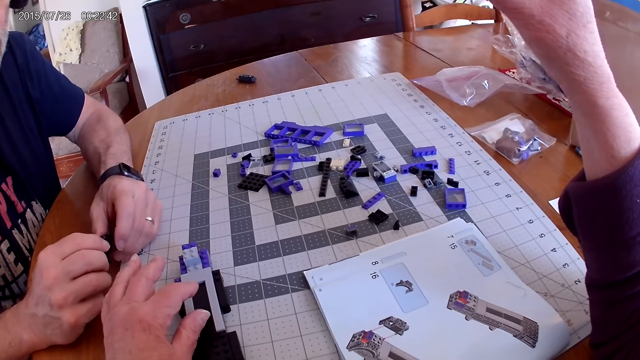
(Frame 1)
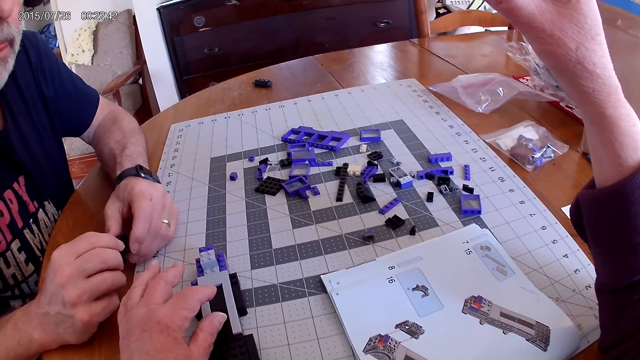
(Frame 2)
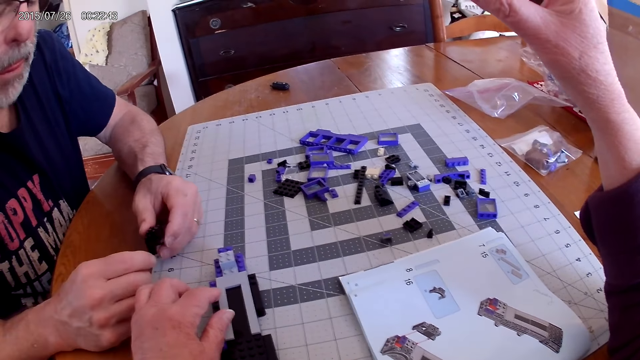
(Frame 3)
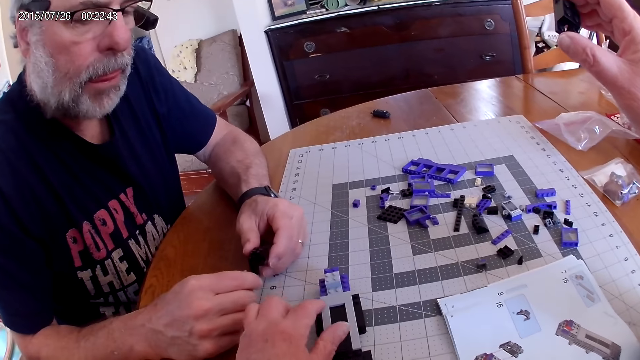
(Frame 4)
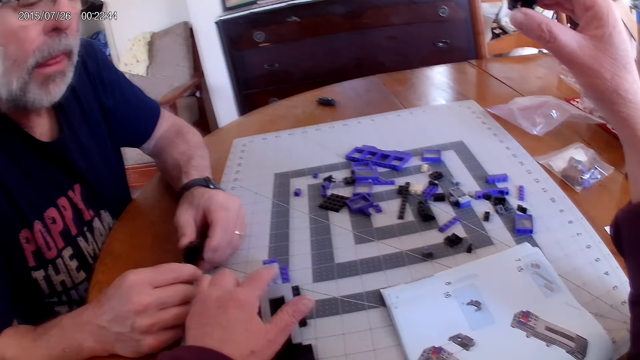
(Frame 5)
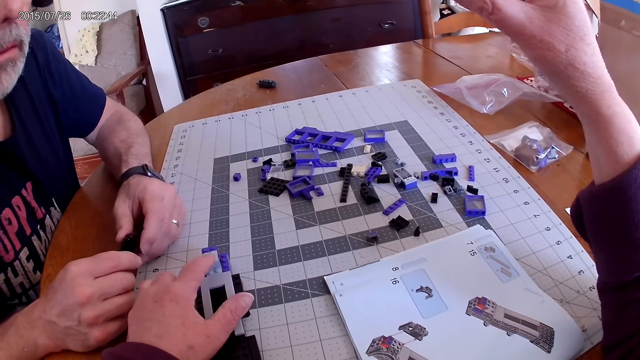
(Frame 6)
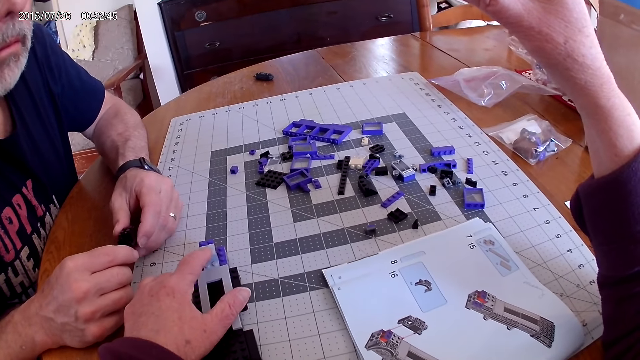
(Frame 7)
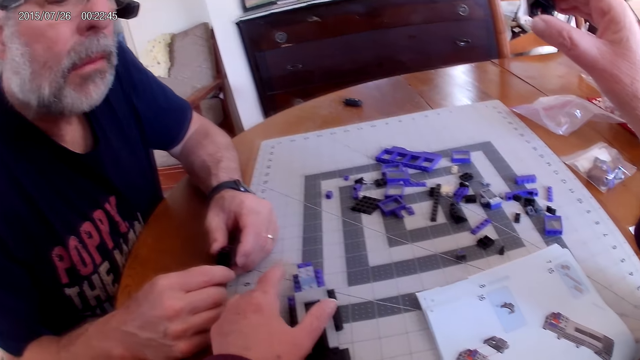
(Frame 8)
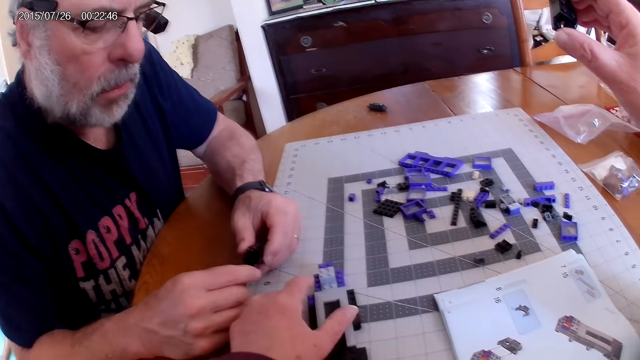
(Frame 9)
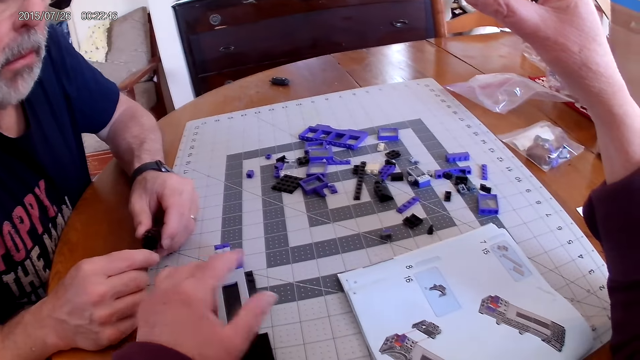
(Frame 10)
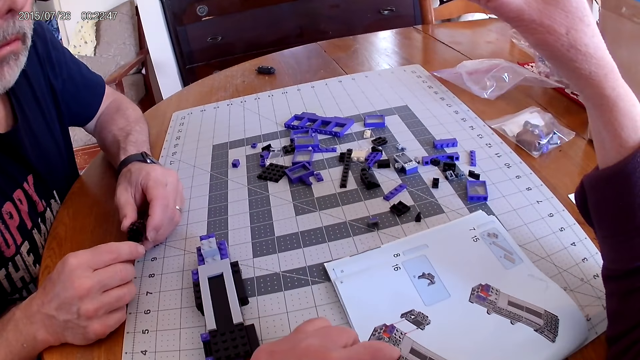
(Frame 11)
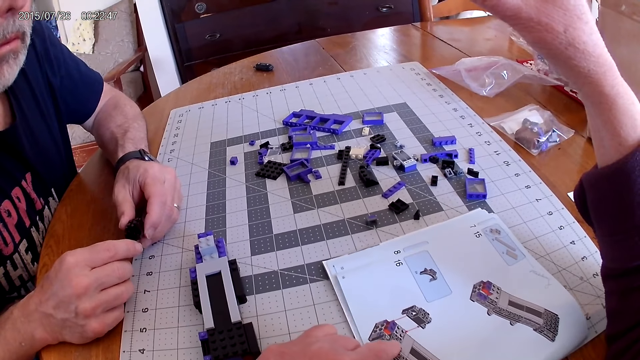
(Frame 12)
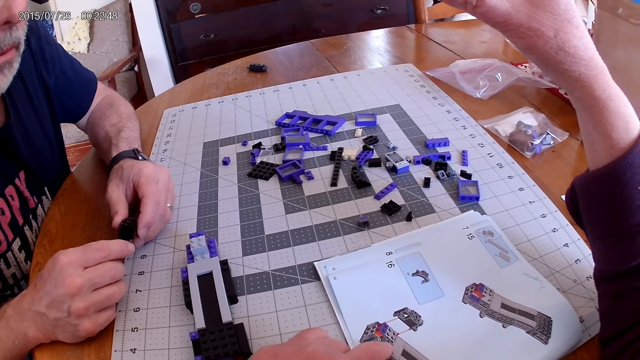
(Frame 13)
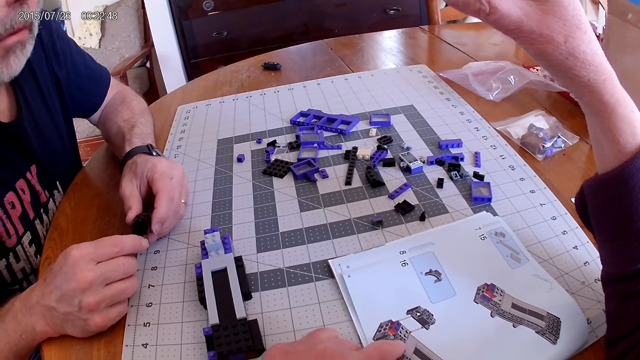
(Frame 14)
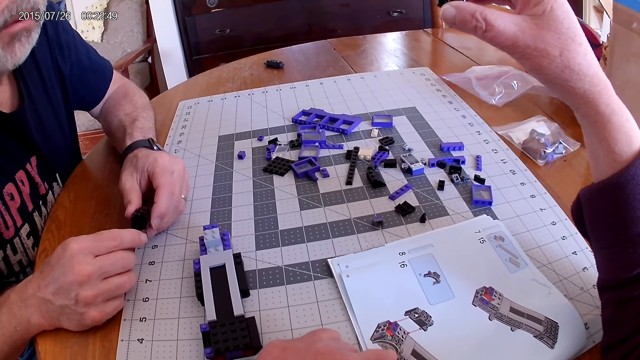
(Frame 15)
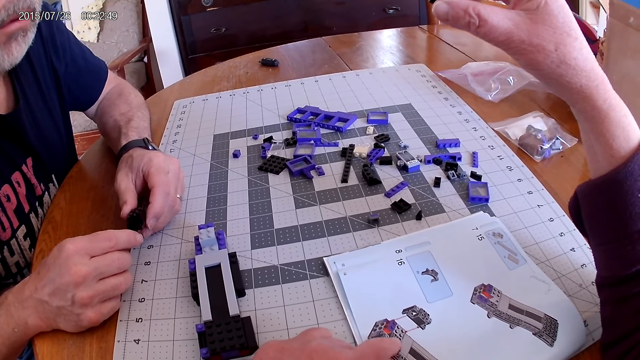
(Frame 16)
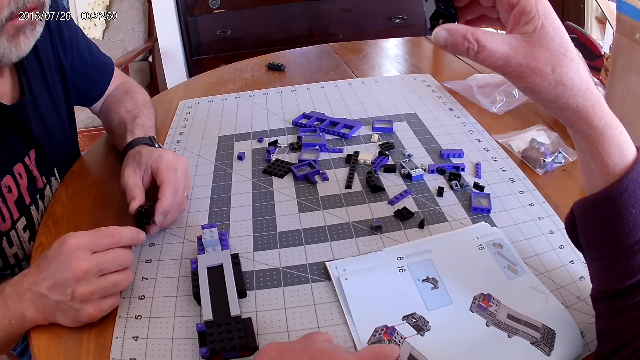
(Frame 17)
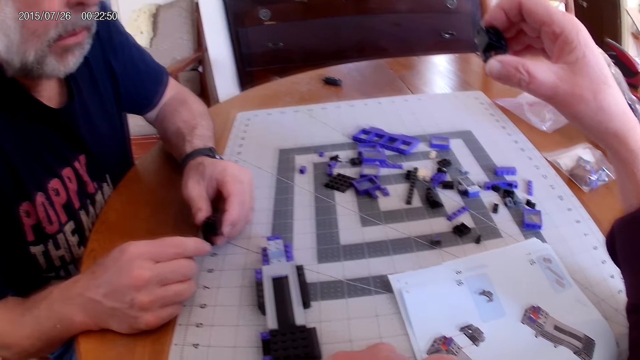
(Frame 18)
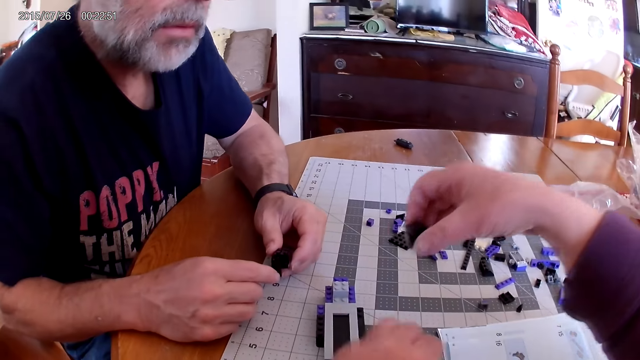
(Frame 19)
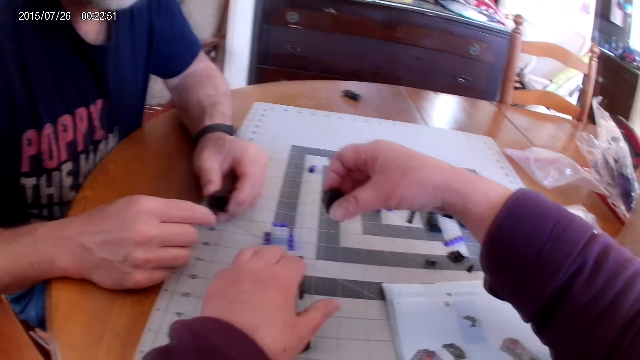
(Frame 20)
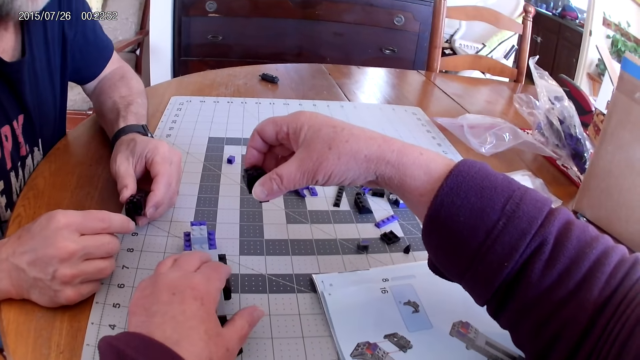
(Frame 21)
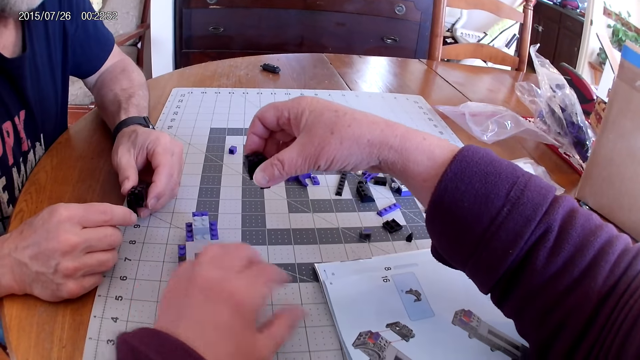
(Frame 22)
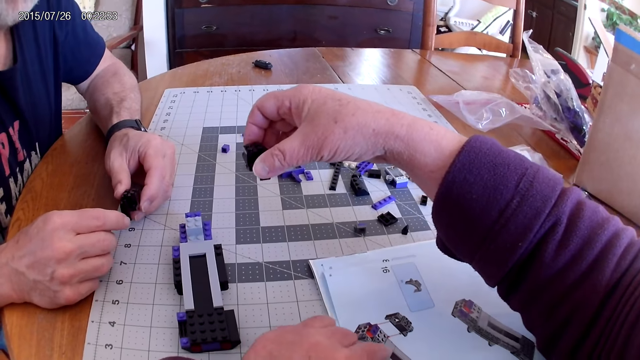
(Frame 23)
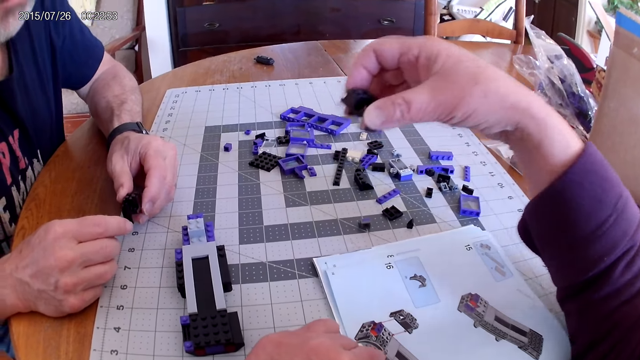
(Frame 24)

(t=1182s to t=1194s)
The camera wearer looks at the manual instructional book.

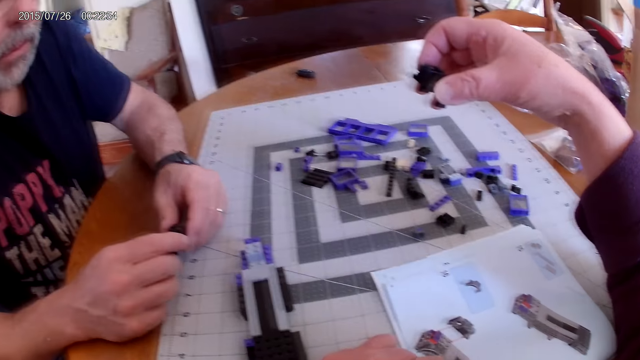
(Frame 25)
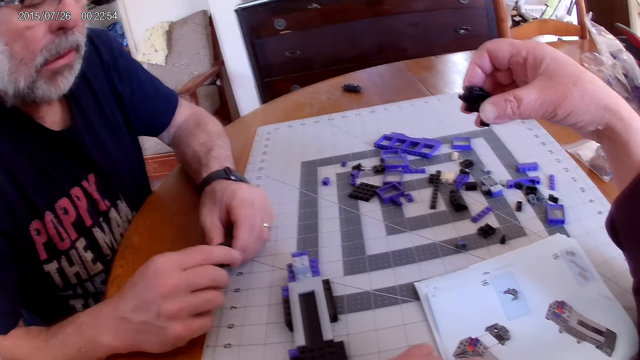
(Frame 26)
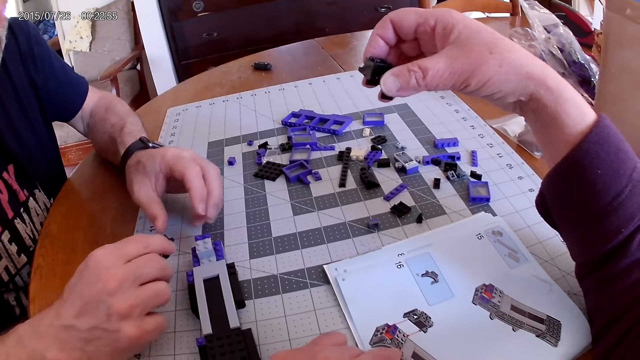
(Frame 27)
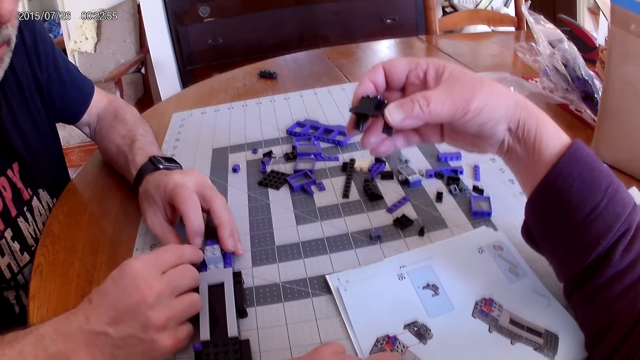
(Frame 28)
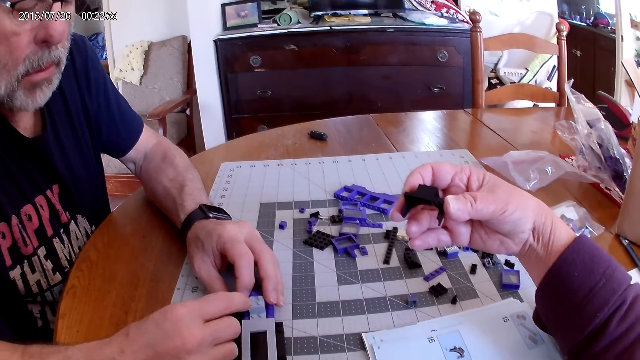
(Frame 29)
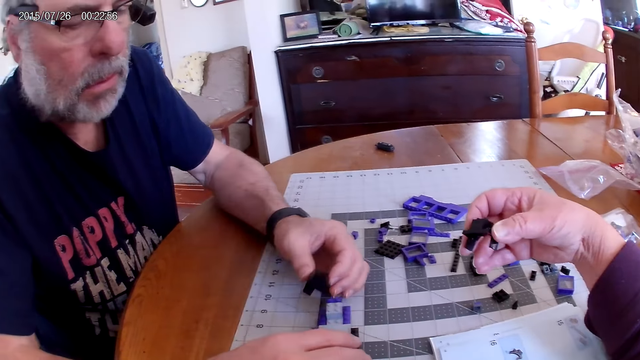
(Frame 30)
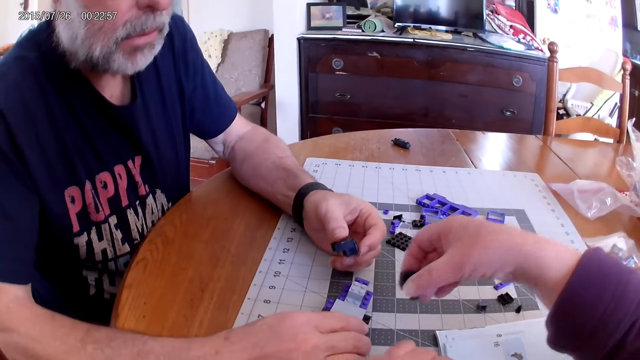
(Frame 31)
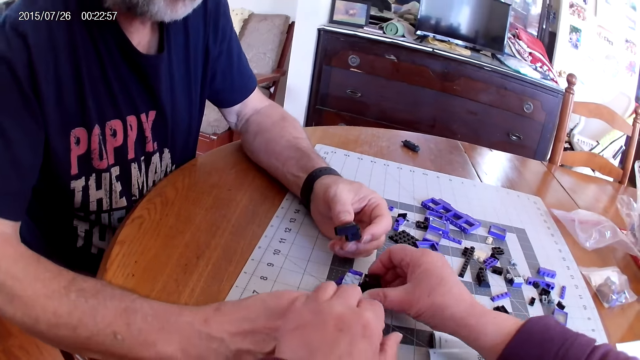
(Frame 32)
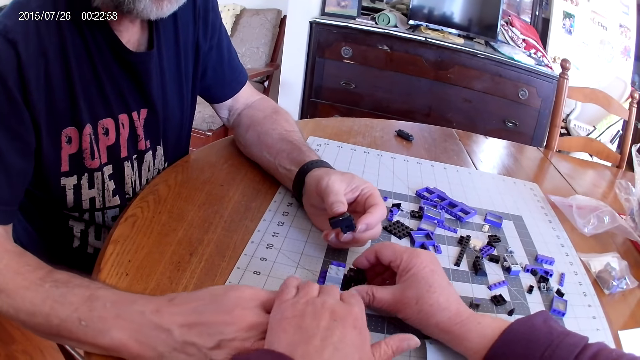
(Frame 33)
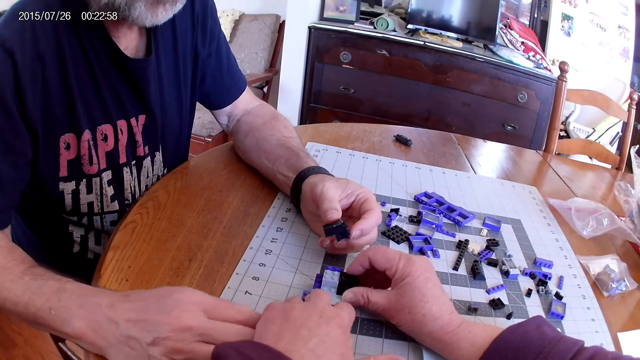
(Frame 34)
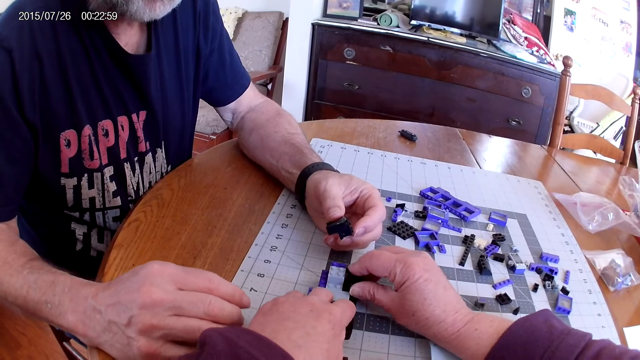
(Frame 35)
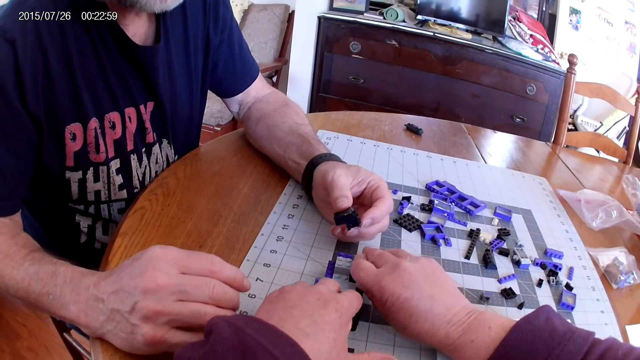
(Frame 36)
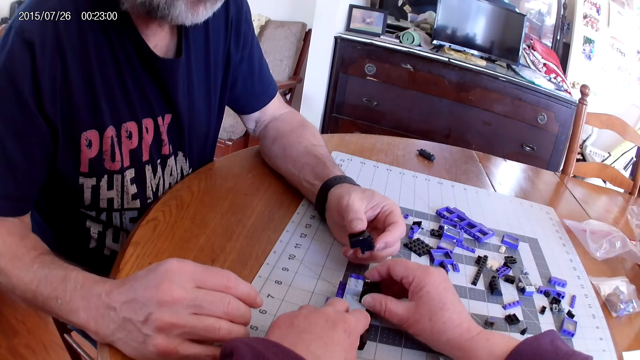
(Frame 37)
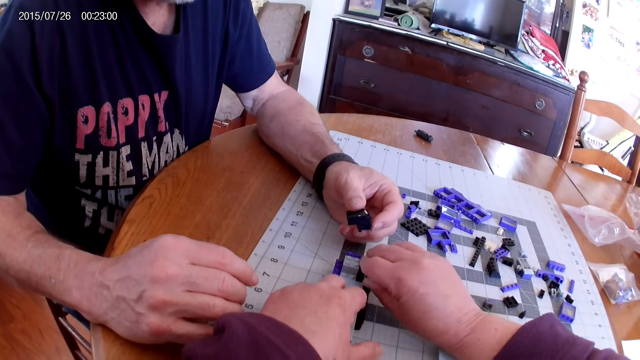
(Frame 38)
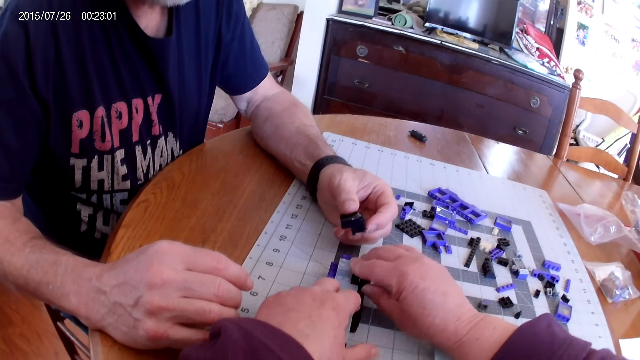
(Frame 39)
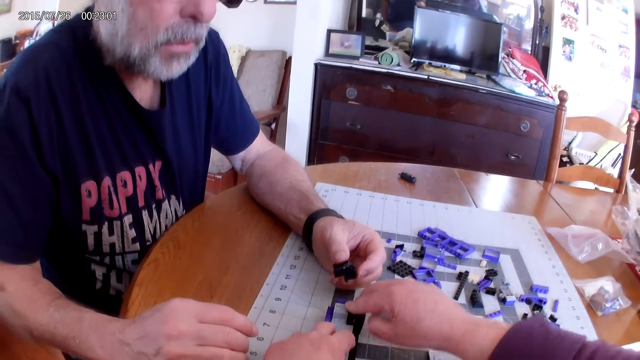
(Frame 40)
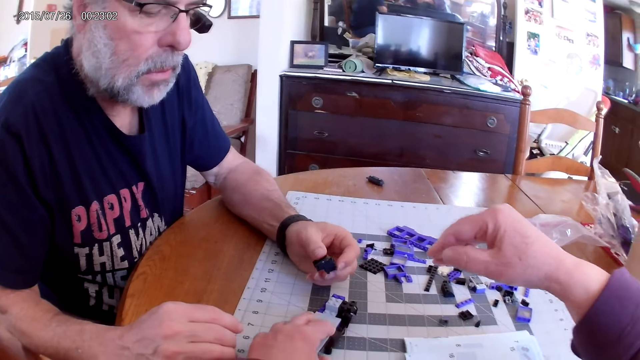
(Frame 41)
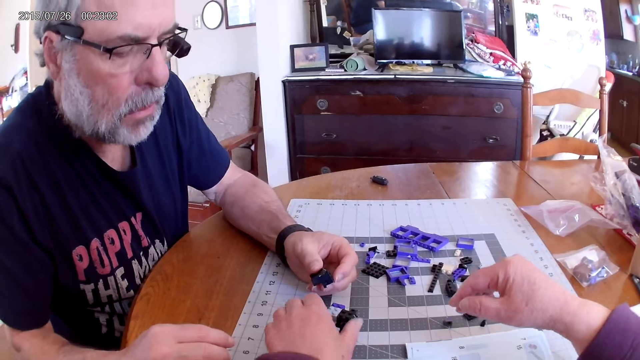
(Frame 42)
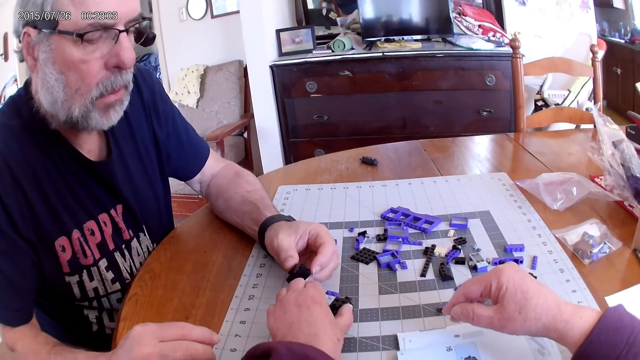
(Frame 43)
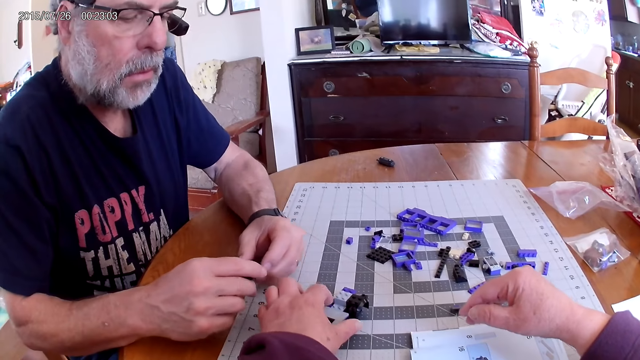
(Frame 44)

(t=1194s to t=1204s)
A man fixes the plastic piece on the plastic model. The camera wearer fixes the plastic piece on the plastic model.
